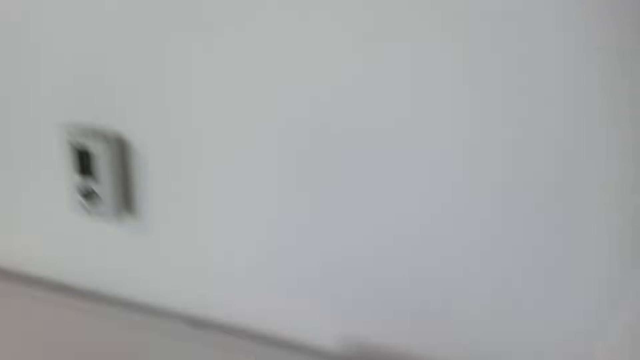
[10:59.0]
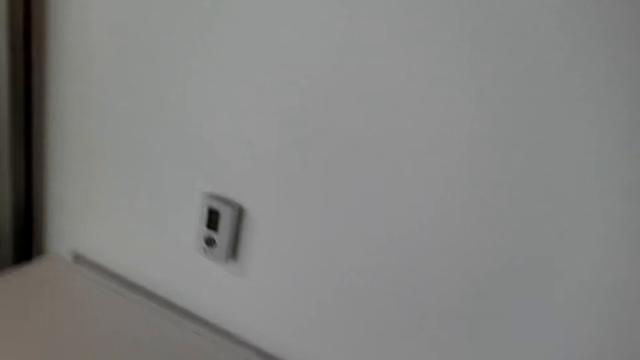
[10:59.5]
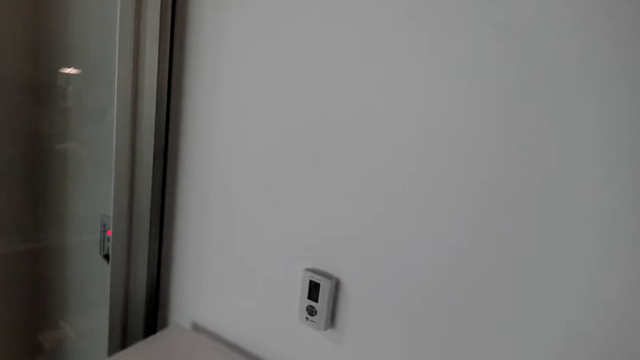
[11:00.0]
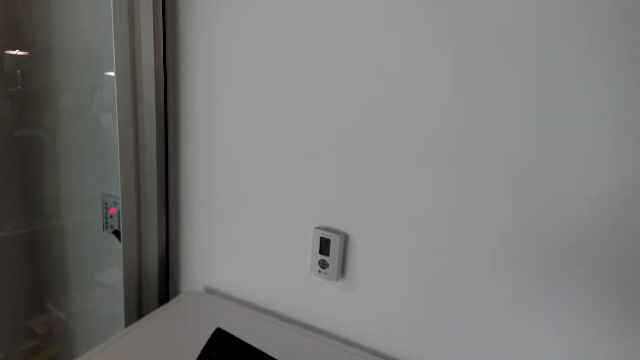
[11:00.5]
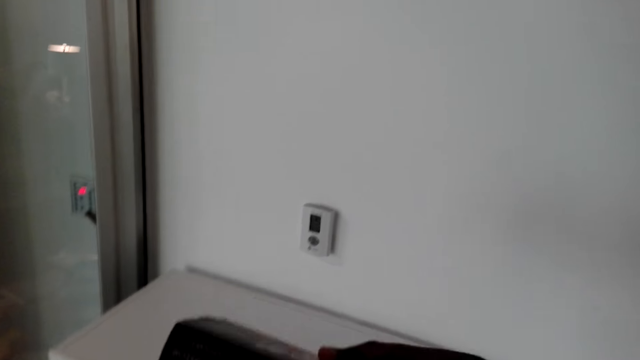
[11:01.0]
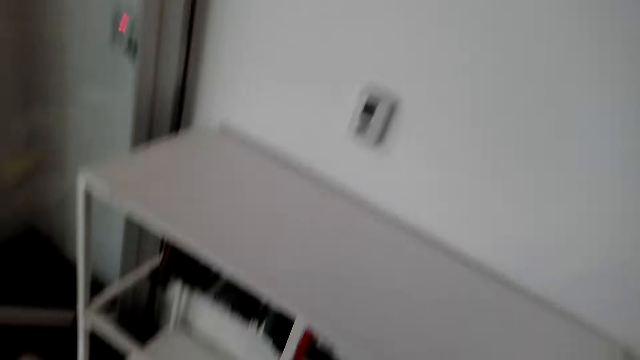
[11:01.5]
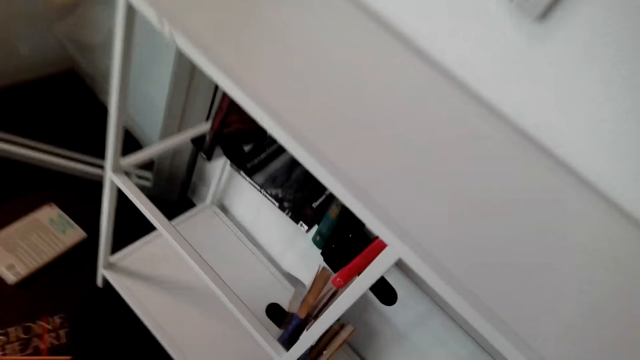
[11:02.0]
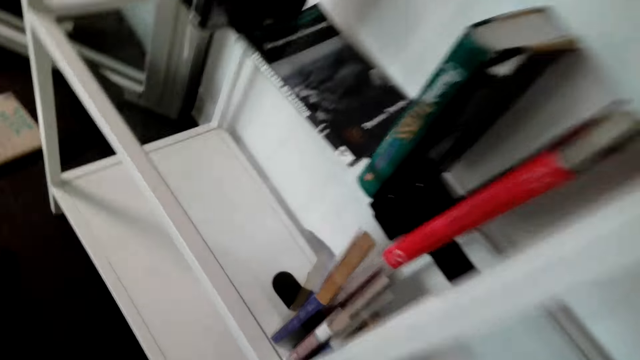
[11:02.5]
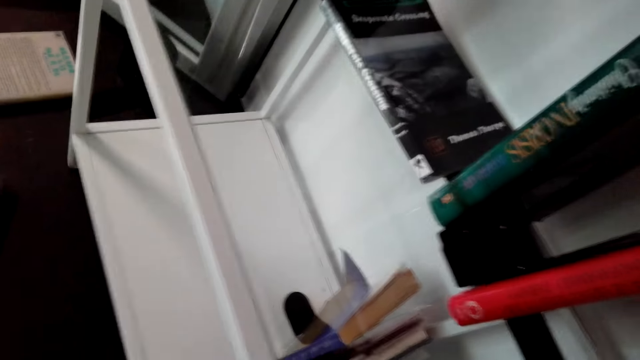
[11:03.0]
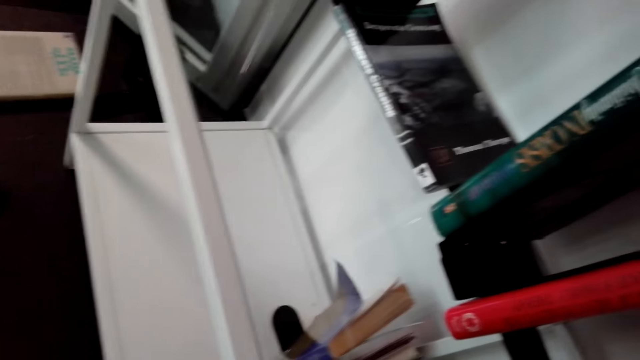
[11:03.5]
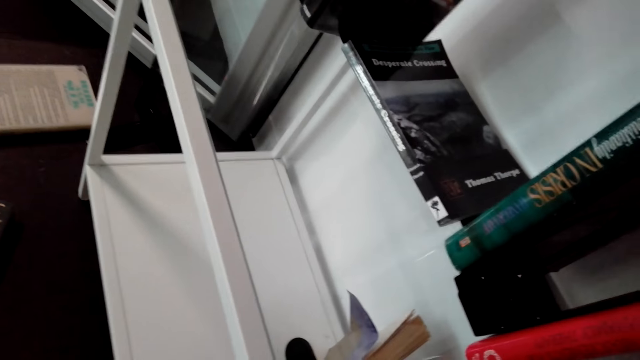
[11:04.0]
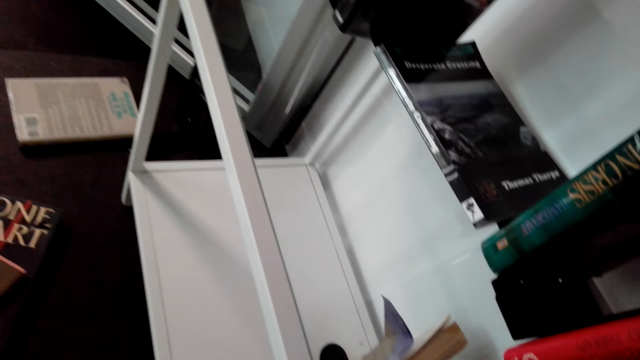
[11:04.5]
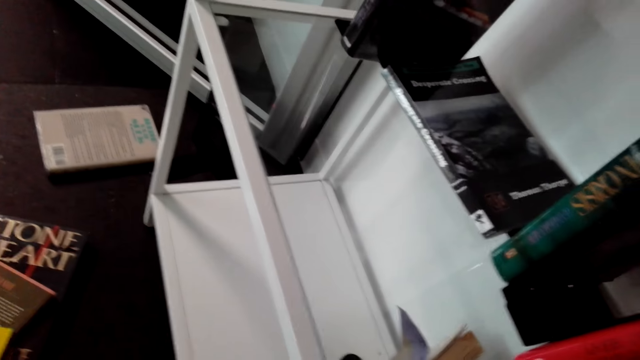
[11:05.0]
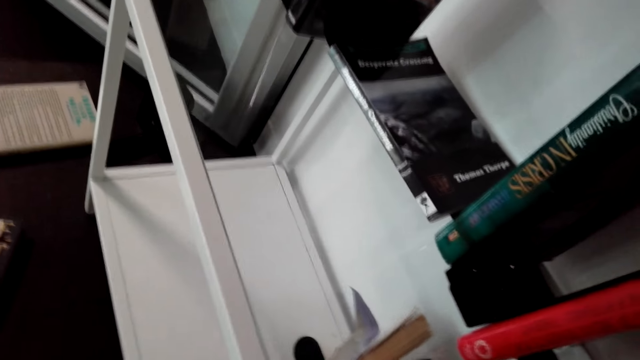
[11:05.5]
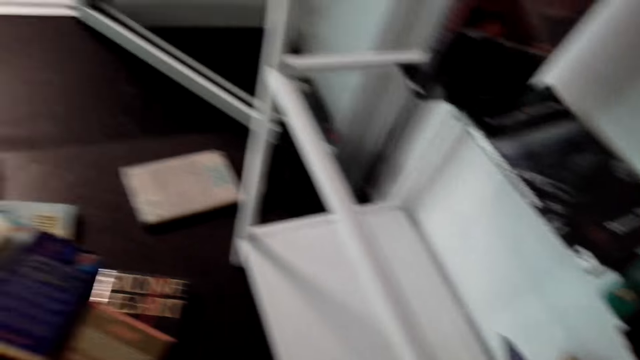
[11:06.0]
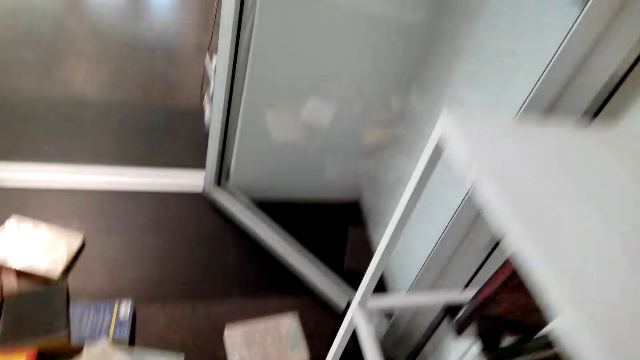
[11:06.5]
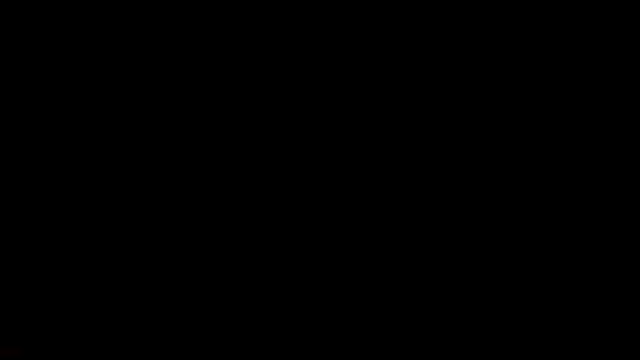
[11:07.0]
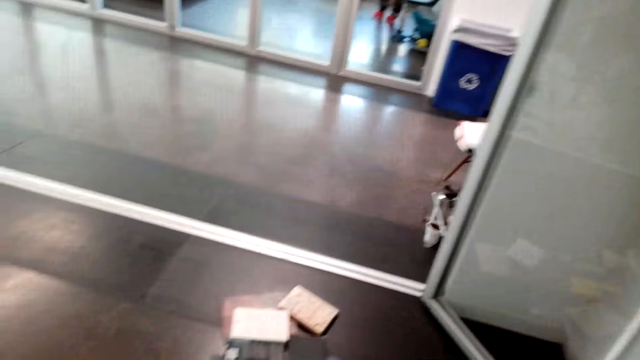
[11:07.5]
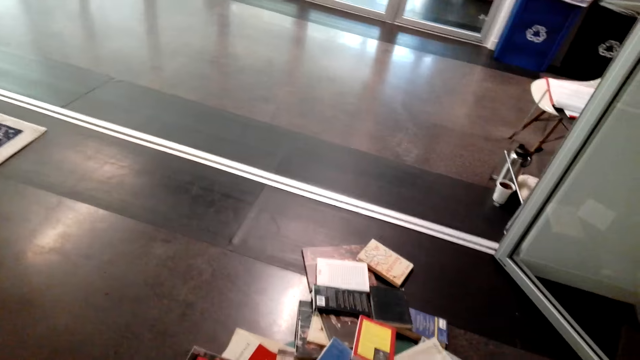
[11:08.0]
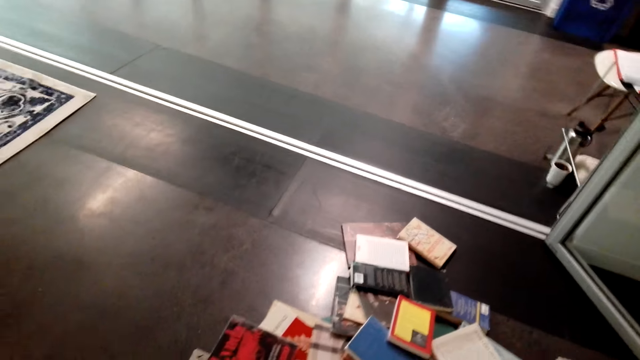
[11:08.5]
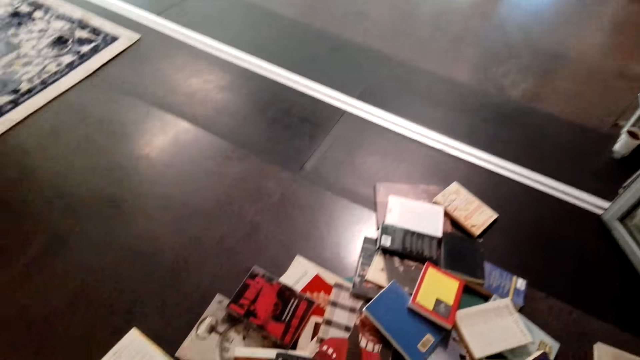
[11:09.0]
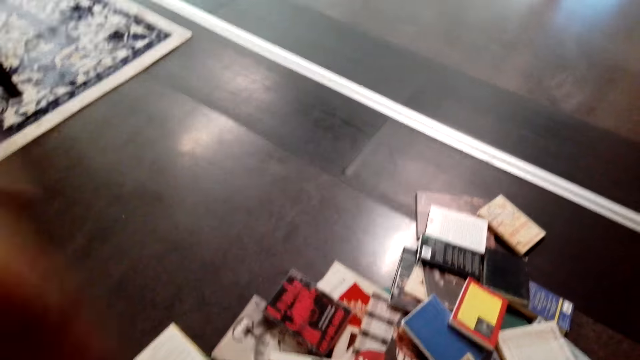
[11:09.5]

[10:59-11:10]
The camera wearer holds a book. They put the books on the shelf. They turn around.

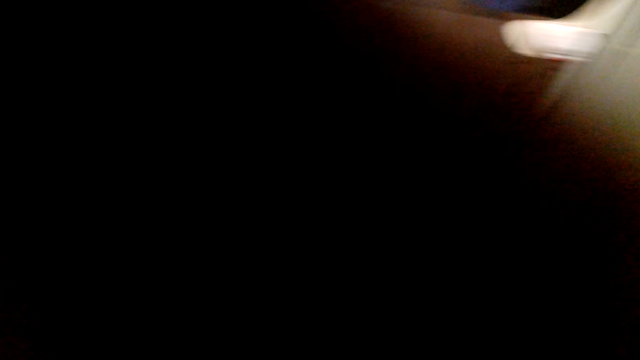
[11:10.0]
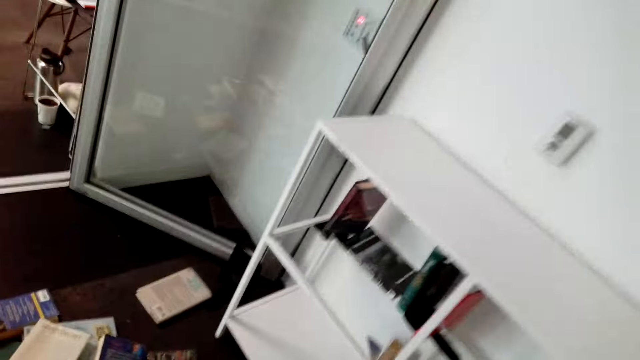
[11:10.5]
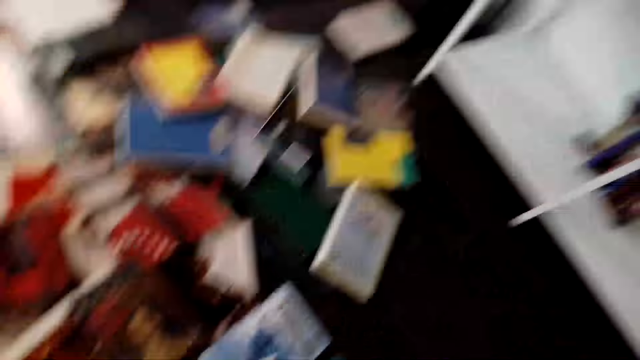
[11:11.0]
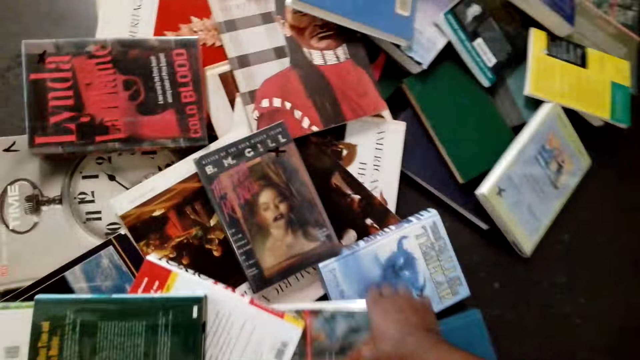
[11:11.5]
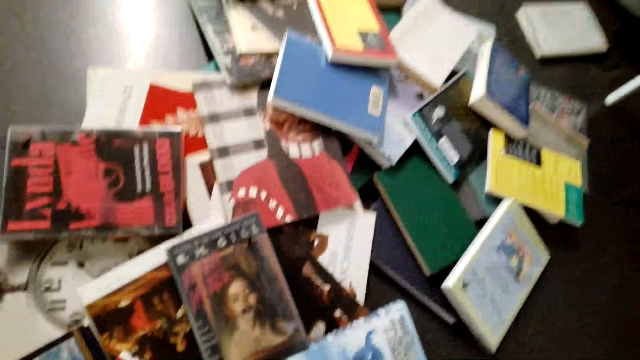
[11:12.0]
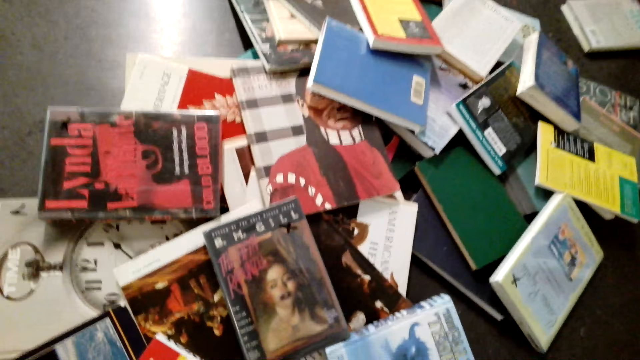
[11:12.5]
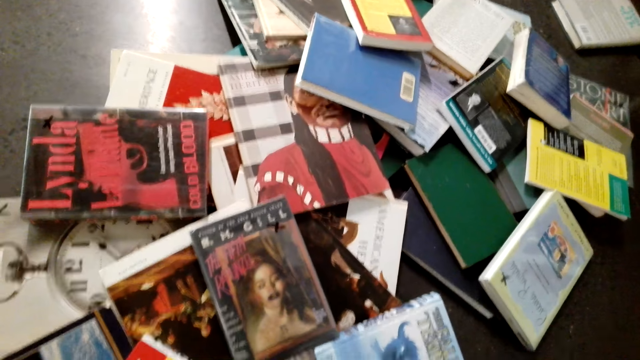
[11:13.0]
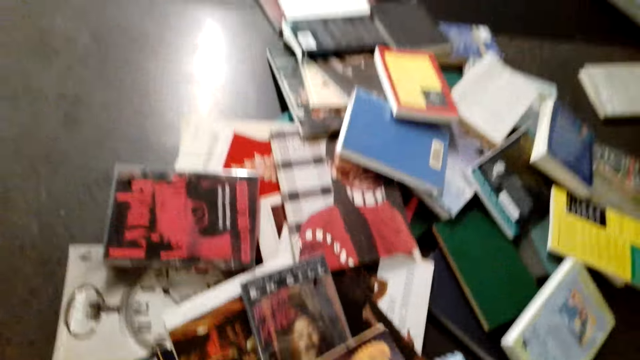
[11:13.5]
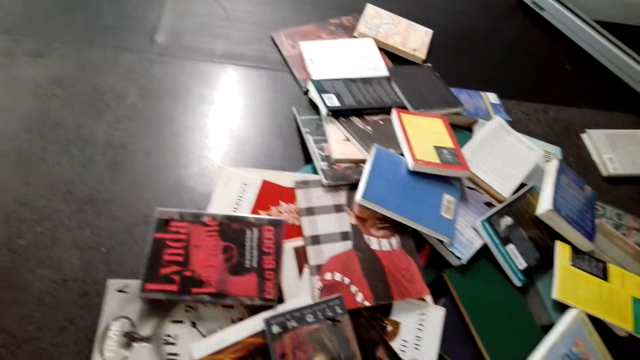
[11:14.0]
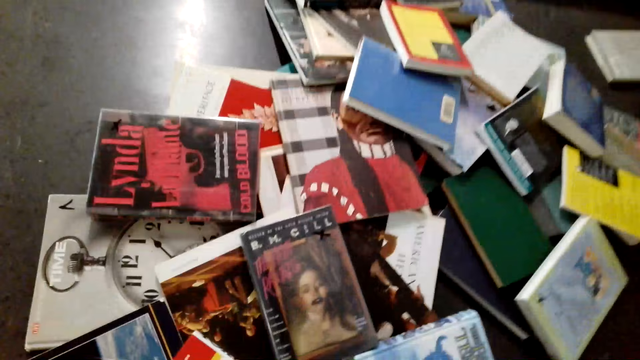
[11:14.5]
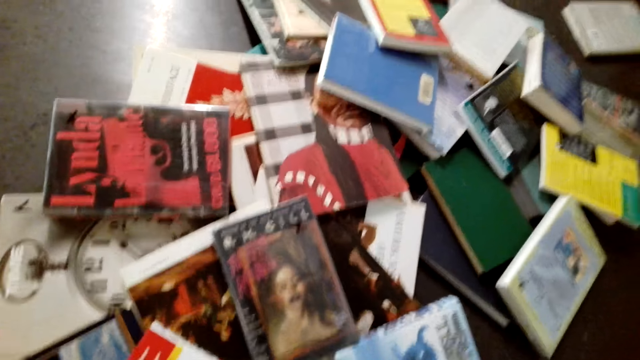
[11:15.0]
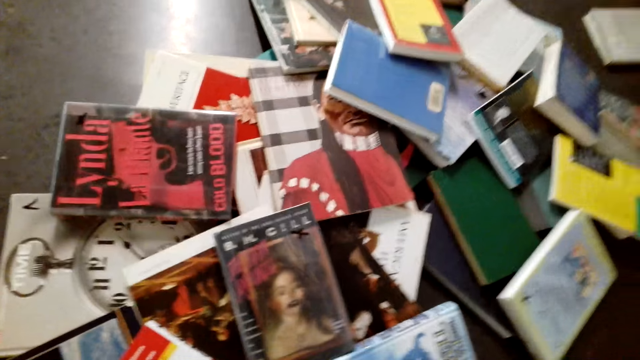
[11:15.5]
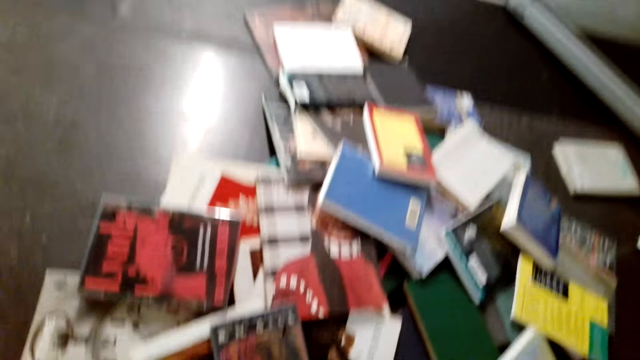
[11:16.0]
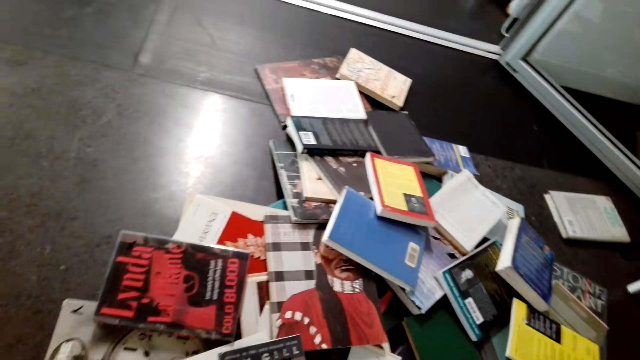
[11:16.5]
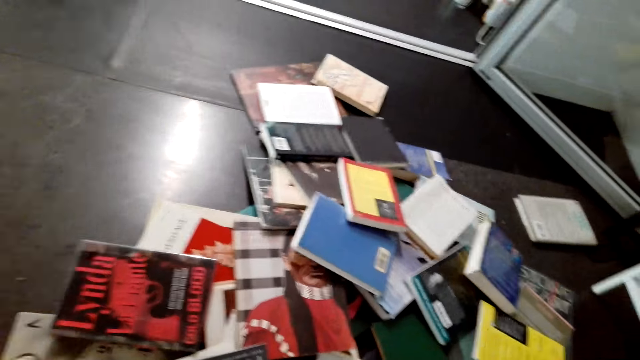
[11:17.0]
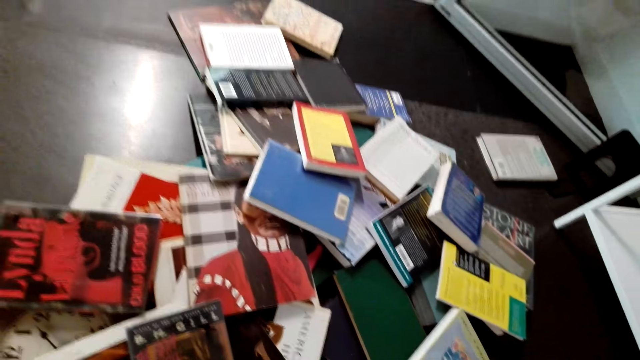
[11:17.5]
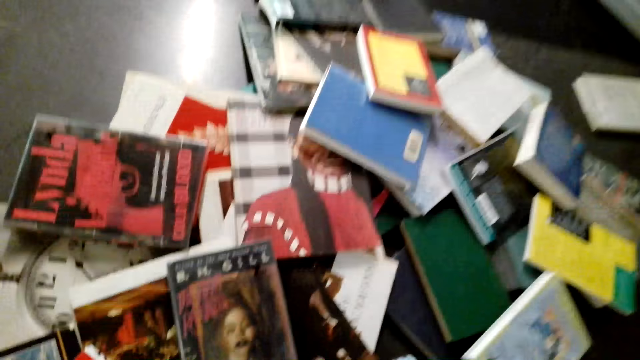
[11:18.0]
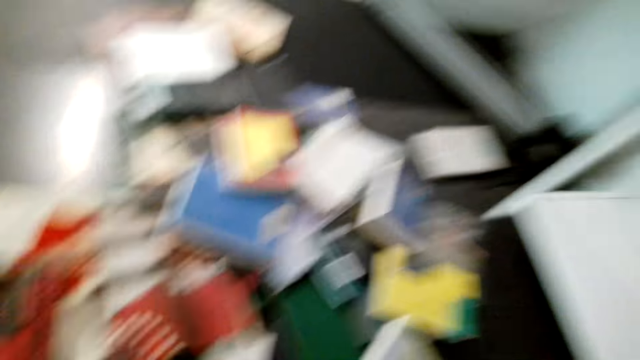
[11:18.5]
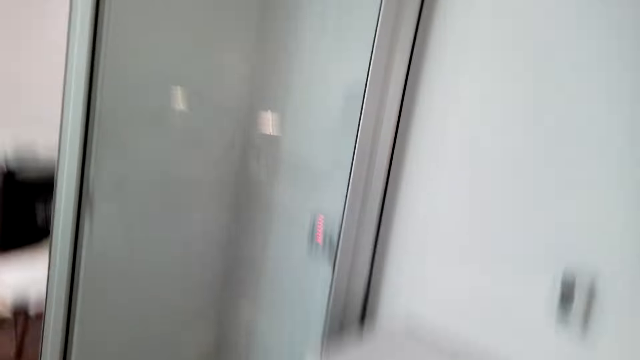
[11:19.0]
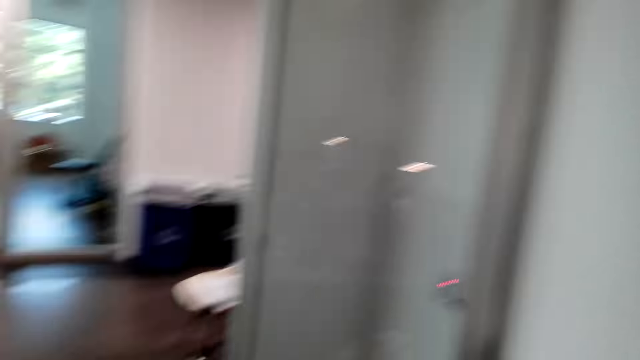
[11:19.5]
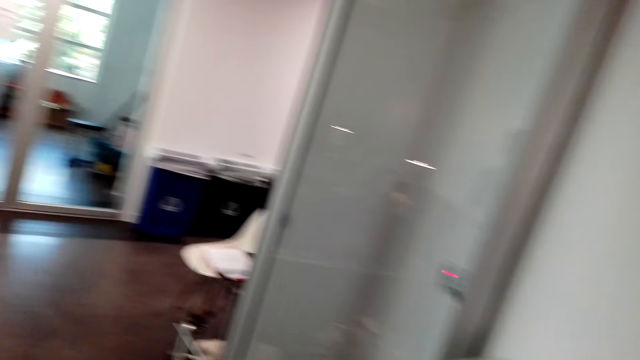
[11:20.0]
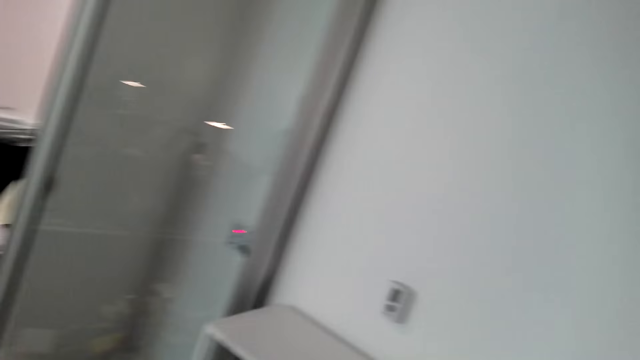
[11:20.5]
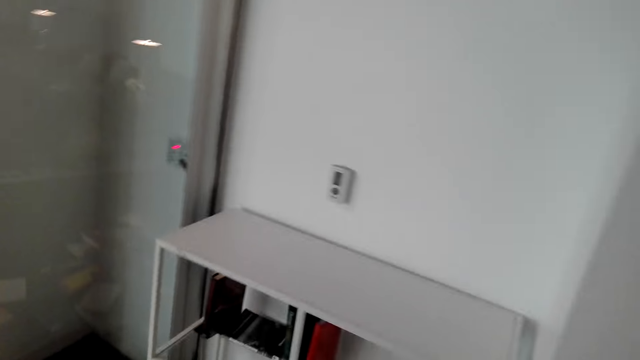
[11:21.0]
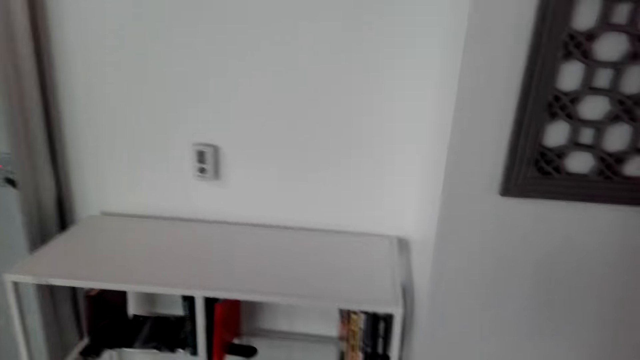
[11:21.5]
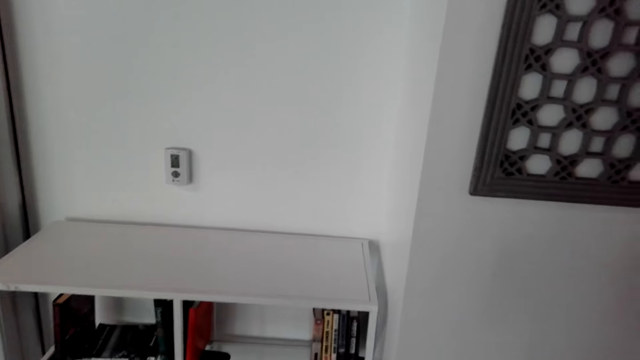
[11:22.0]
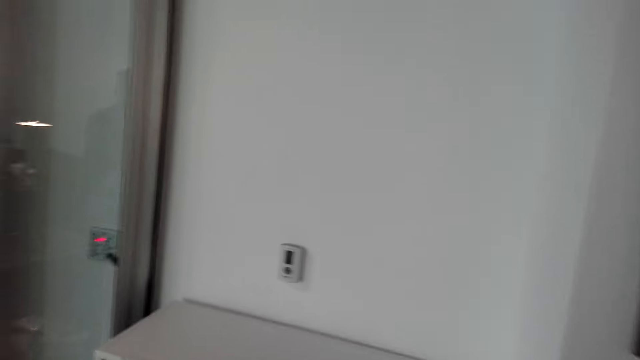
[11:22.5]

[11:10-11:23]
The camera wearer bends down. They pick up books from the floor. They turn around.
